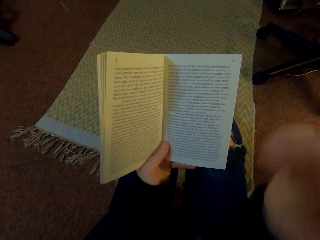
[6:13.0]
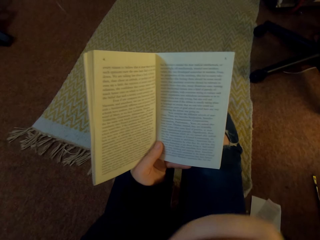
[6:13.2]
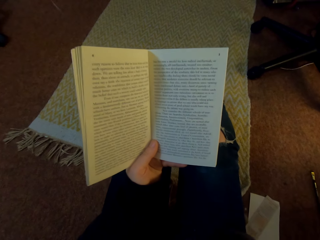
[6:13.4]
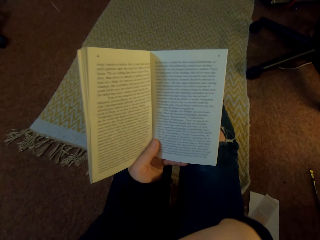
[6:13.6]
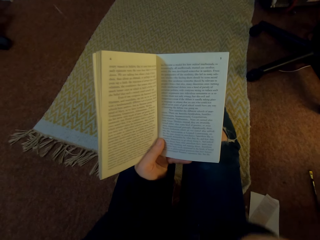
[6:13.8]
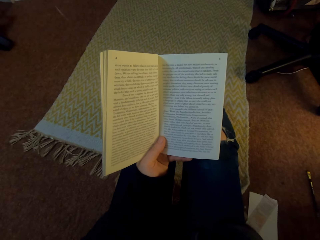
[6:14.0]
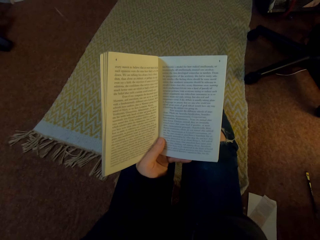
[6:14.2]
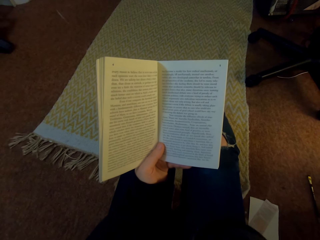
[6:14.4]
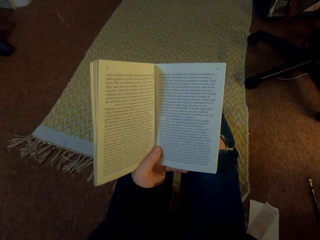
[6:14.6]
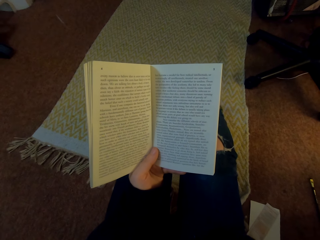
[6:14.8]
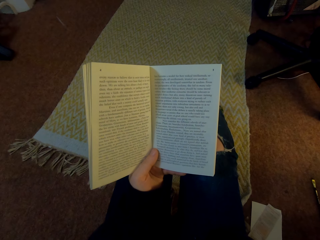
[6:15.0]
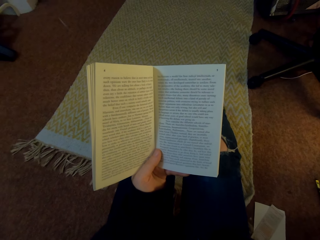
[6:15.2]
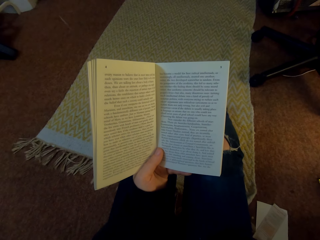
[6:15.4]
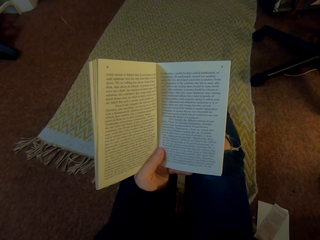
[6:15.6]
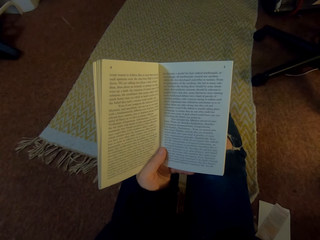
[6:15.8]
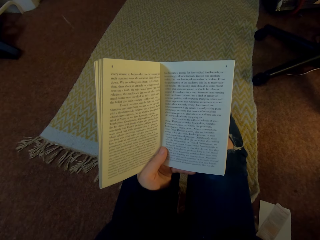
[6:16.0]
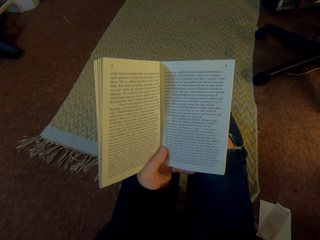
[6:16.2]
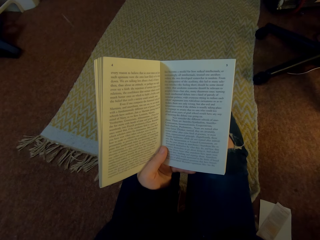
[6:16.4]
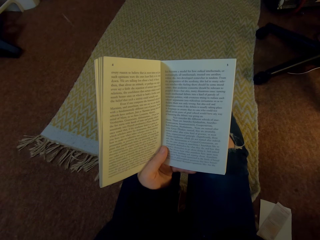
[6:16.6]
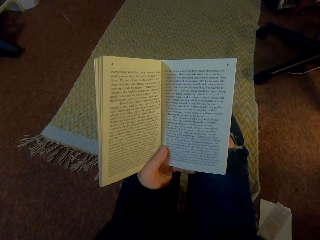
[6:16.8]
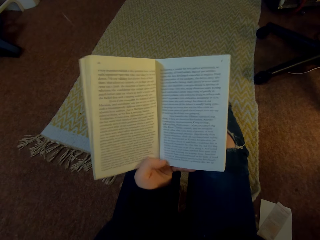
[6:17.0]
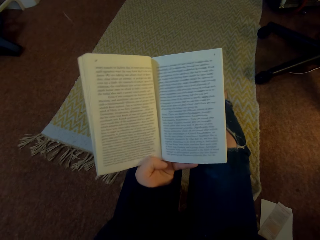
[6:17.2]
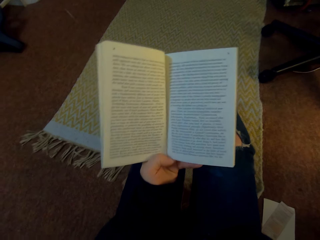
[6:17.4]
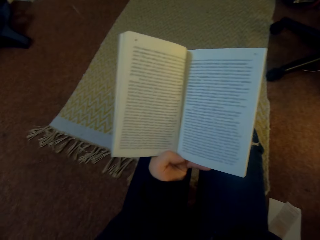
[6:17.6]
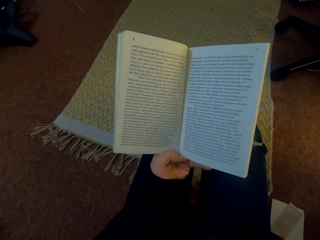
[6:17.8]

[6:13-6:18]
The camera wearer moves the right hand away from the book.

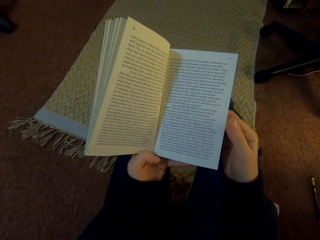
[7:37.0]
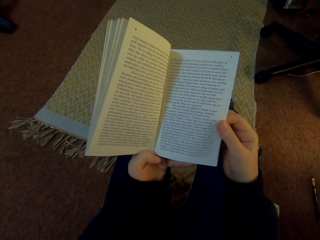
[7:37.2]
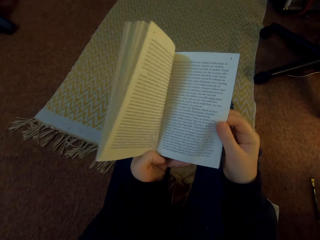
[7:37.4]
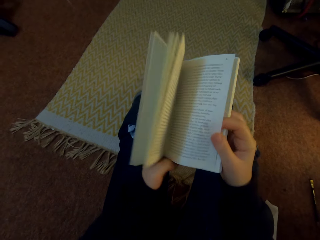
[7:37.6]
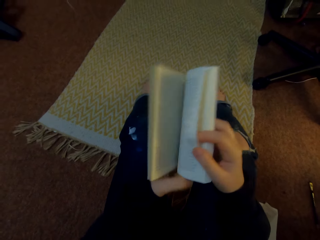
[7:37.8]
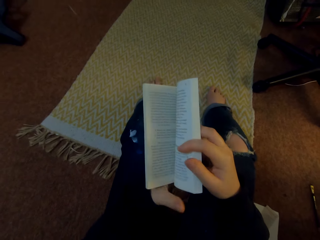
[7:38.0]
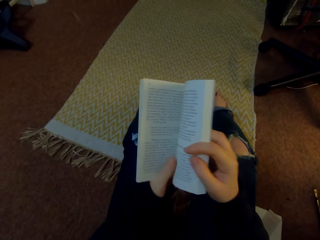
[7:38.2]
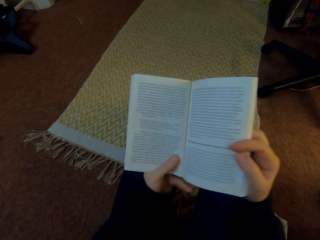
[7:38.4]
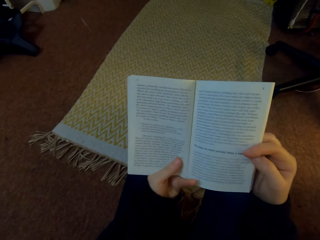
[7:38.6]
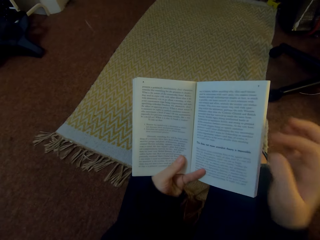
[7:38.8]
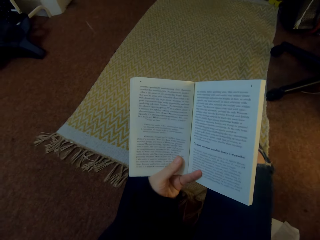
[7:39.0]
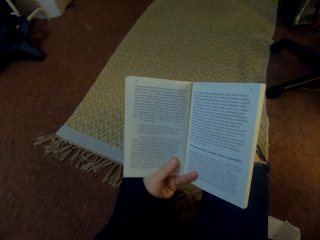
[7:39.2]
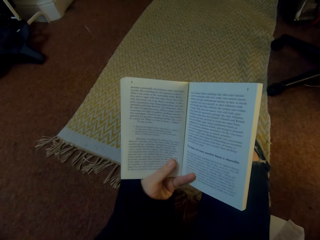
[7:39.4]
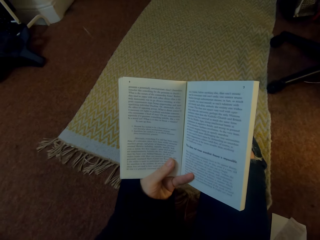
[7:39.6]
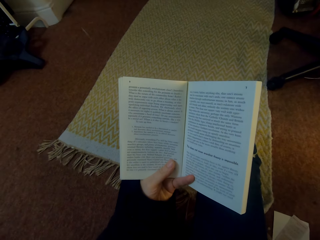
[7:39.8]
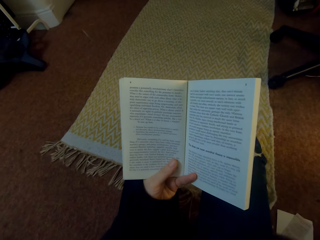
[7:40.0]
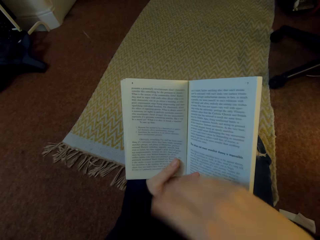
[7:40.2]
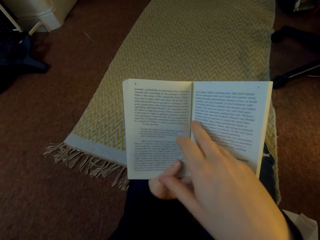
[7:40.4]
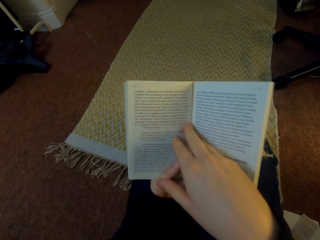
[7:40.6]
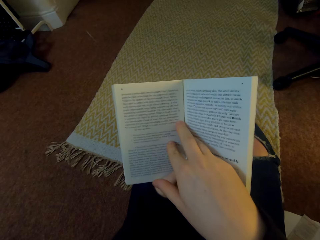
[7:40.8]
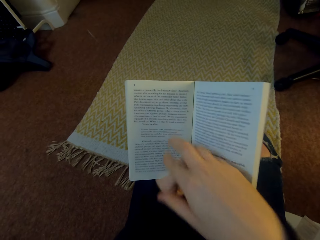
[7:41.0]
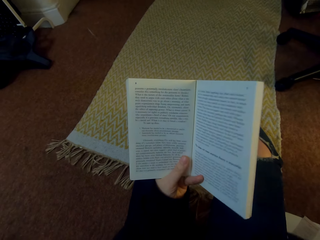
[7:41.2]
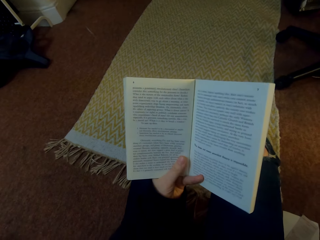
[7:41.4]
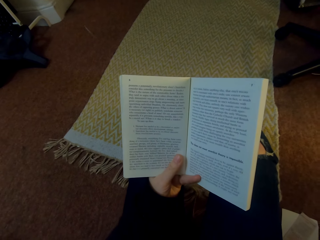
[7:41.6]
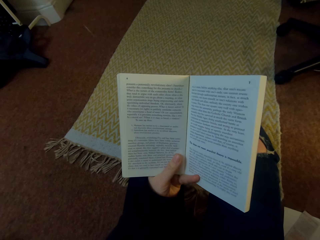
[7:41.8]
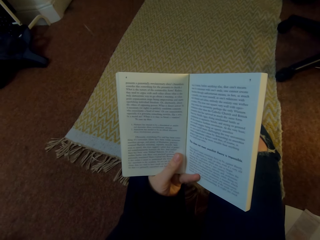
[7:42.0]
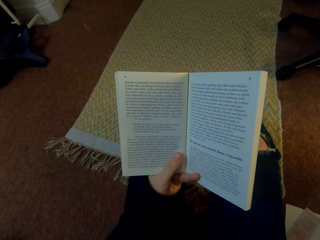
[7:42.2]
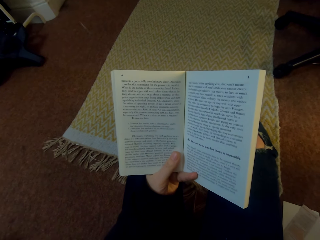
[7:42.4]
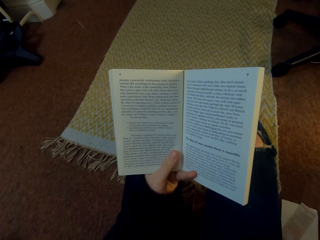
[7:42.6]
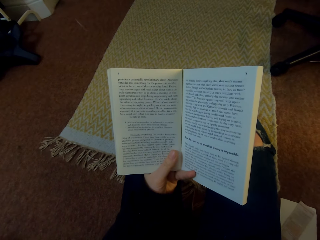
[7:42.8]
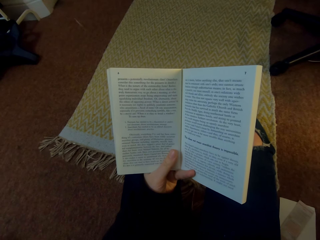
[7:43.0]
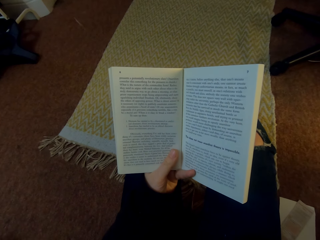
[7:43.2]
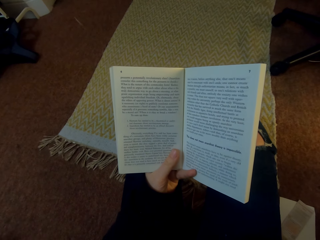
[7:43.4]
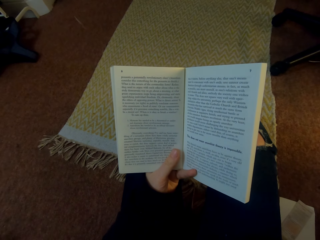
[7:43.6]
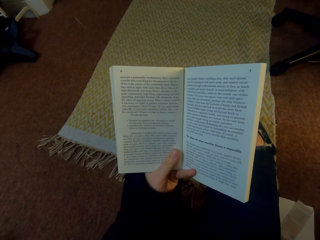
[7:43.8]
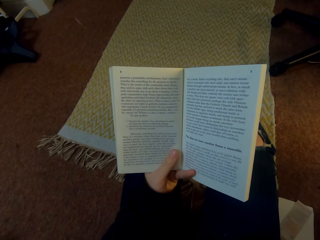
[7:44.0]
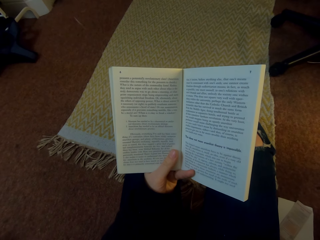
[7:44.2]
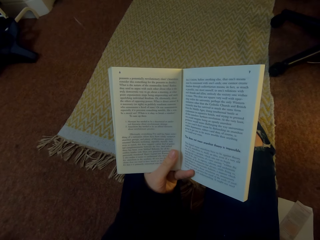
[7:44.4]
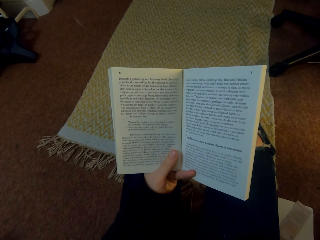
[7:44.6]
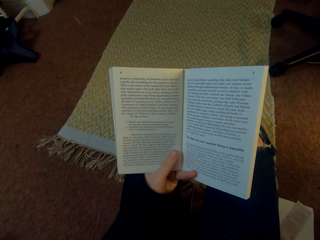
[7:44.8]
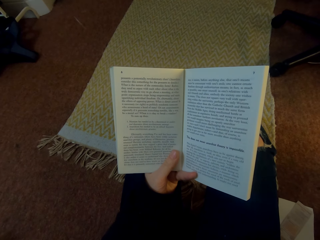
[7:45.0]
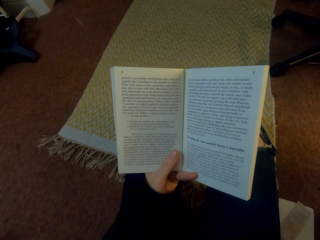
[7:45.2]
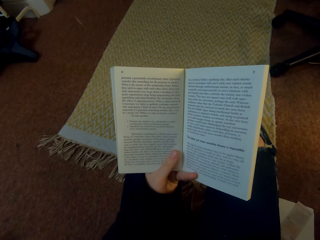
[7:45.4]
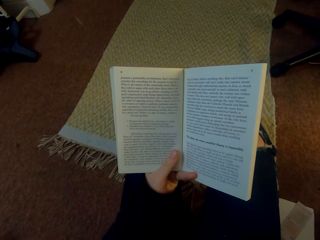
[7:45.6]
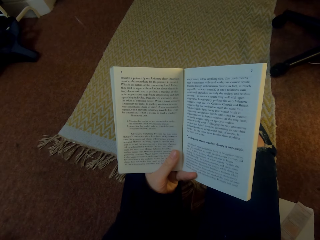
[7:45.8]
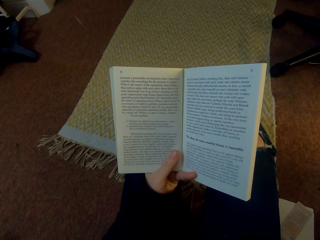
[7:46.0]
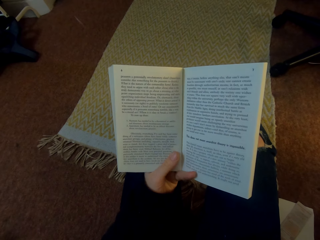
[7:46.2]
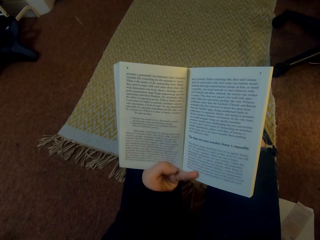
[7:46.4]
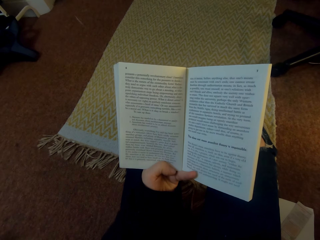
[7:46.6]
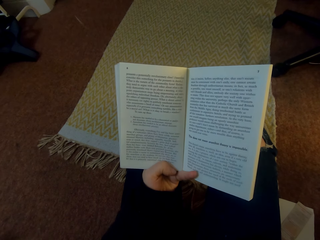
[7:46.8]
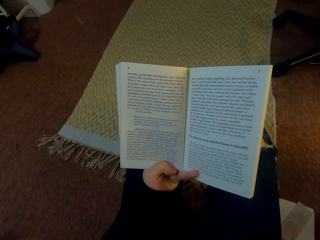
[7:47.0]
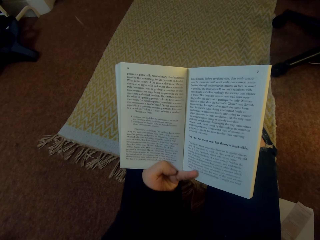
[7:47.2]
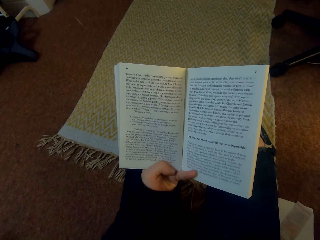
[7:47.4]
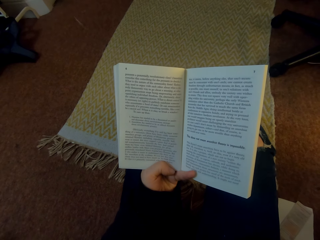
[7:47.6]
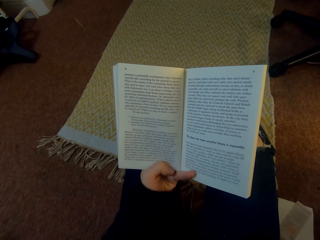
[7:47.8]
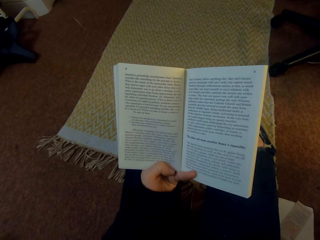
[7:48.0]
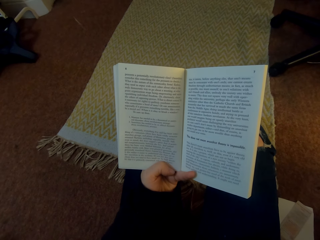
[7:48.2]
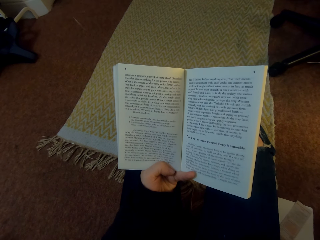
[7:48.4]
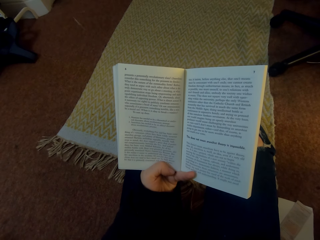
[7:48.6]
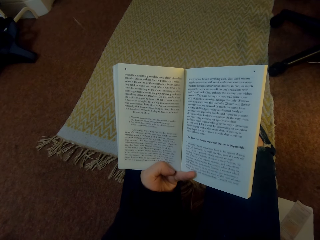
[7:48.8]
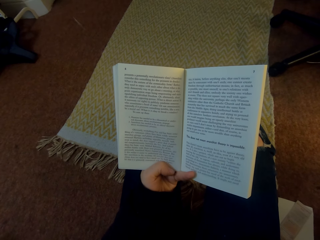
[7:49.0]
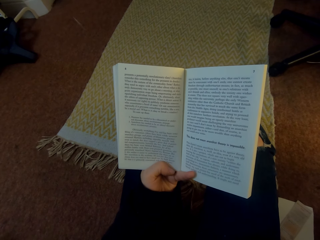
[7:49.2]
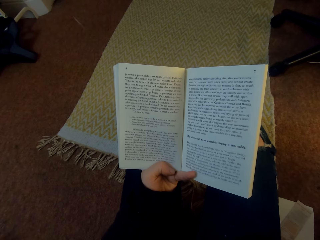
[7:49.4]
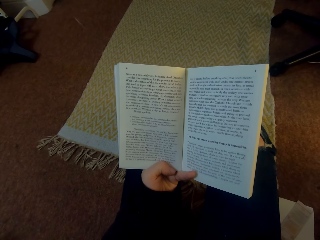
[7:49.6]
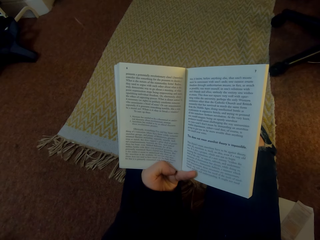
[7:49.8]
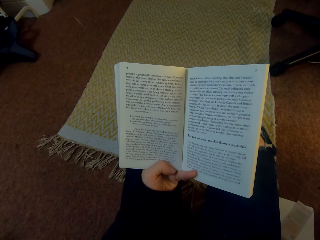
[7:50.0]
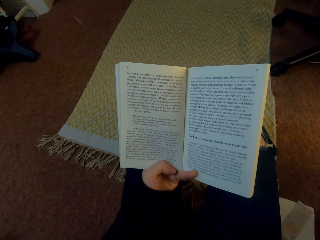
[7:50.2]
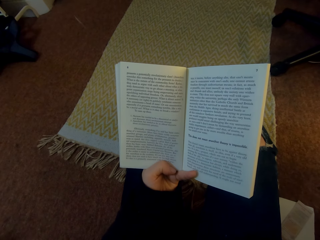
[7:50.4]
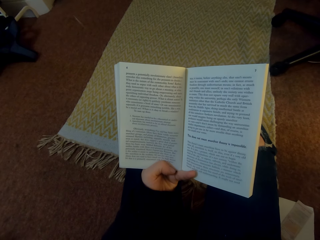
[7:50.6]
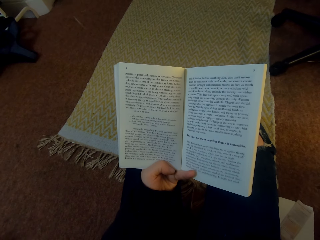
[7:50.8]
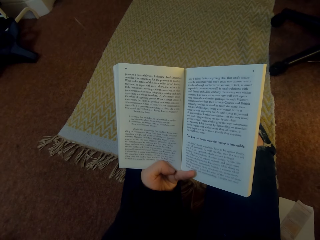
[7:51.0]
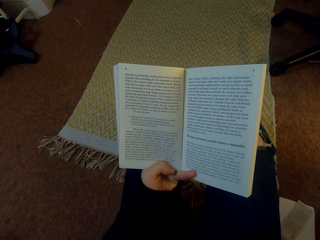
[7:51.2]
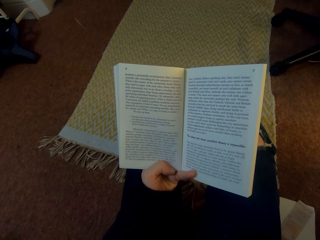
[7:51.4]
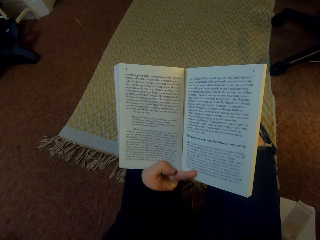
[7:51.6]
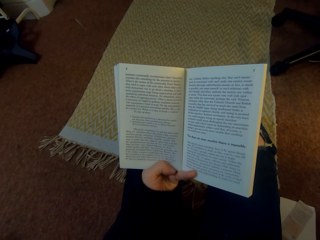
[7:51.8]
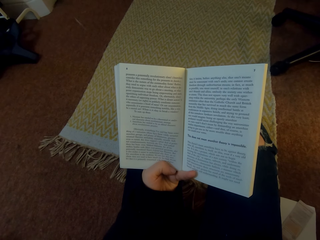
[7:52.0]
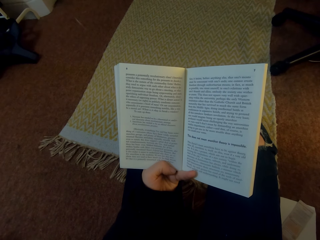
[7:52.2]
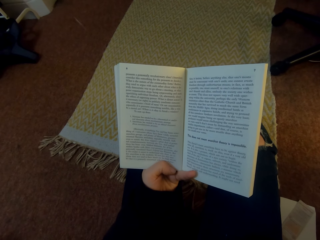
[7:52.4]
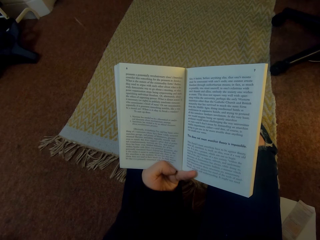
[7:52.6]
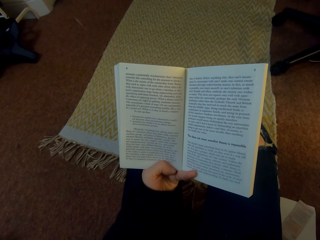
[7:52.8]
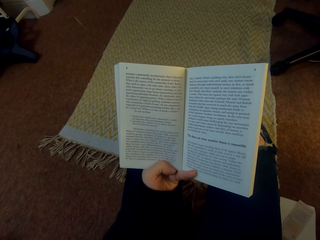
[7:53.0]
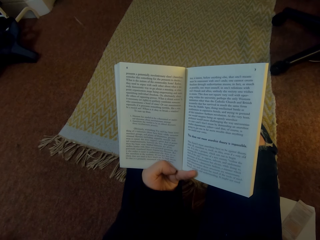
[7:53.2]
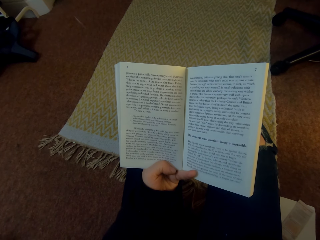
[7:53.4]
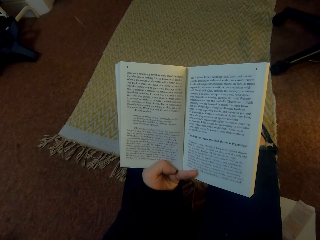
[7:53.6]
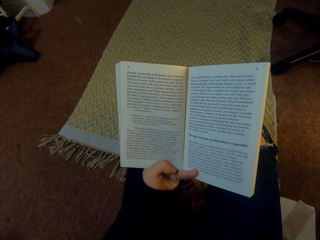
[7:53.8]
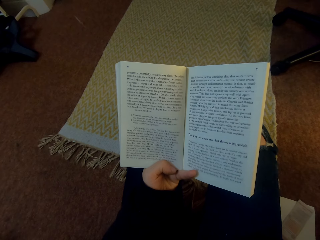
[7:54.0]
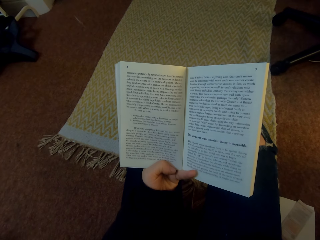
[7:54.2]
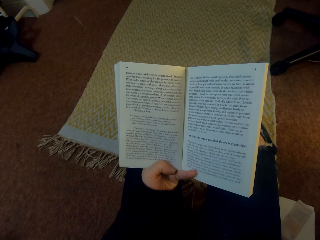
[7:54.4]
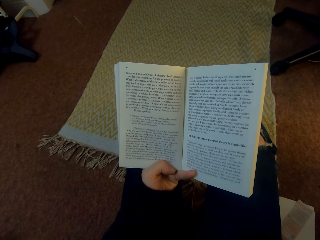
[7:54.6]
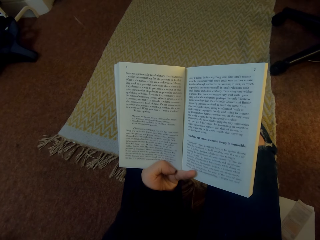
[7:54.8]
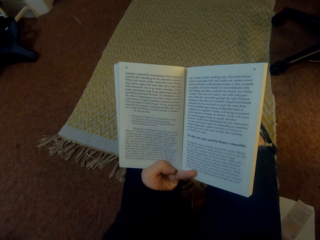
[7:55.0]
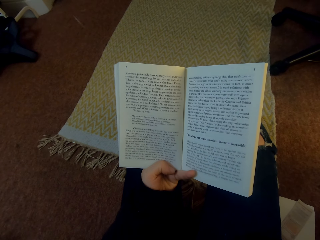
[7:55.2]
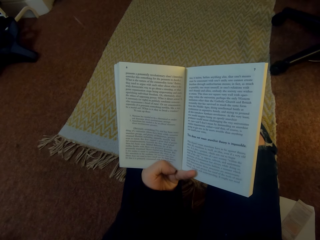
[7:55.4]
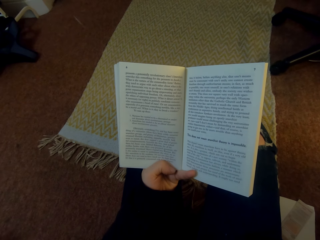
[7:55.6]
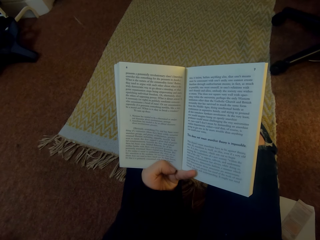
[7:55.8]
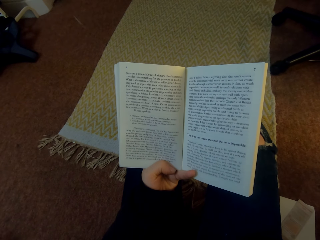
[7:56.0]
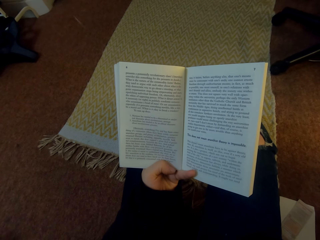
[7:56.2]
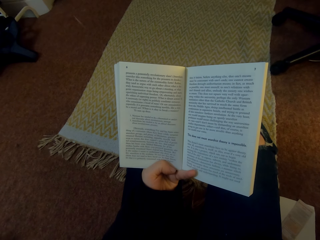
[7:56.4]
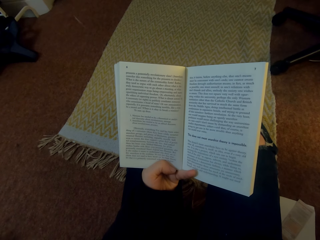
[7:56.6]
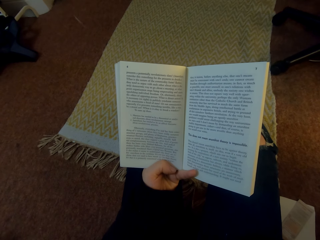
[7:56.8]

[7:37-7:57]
The camera wearer flips a page on the book. They read the book. They read the book again. They straighten a page with the right hand. They read the book.
